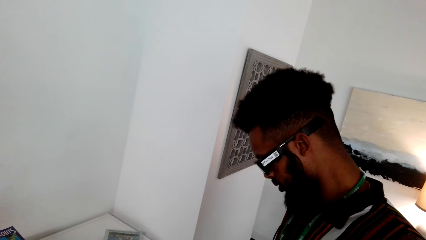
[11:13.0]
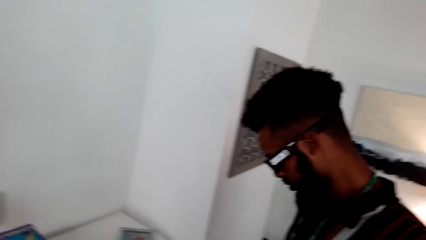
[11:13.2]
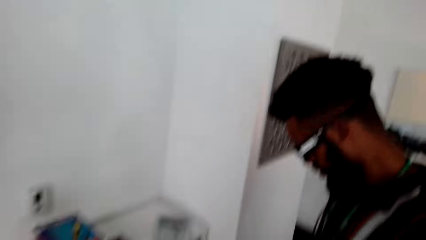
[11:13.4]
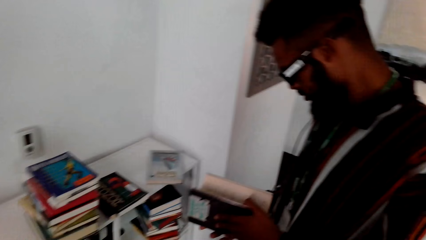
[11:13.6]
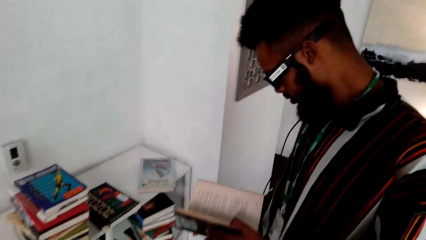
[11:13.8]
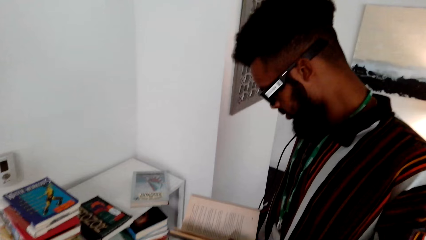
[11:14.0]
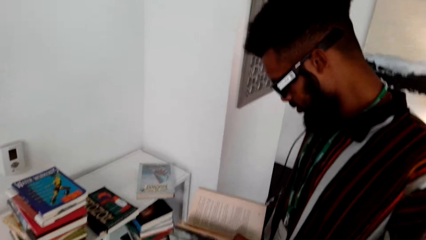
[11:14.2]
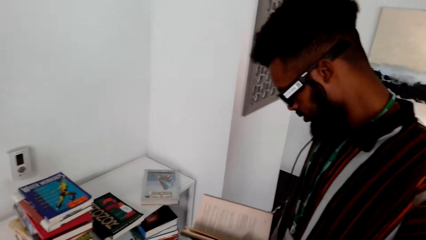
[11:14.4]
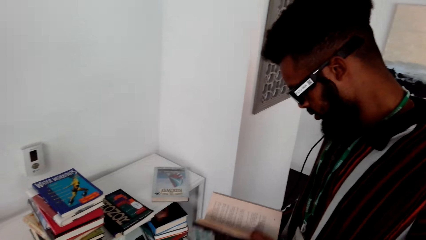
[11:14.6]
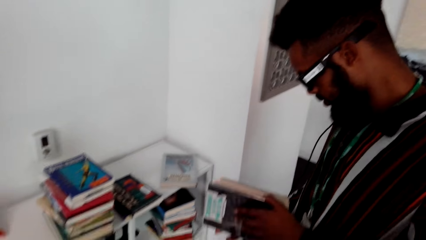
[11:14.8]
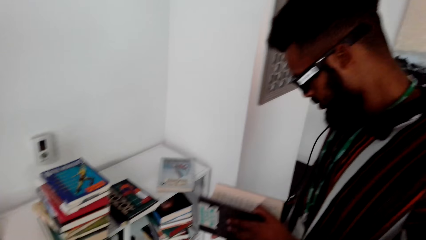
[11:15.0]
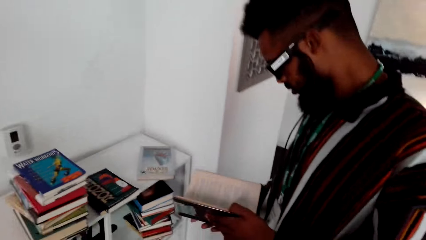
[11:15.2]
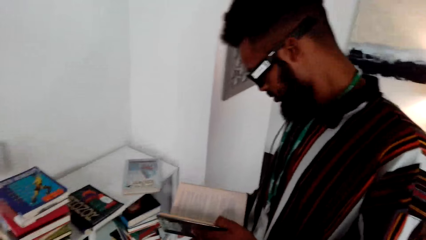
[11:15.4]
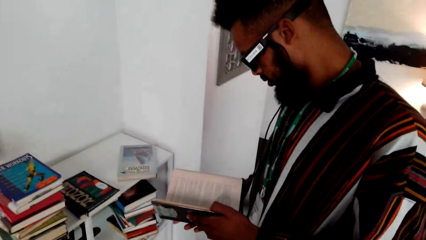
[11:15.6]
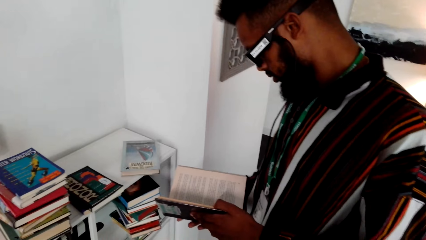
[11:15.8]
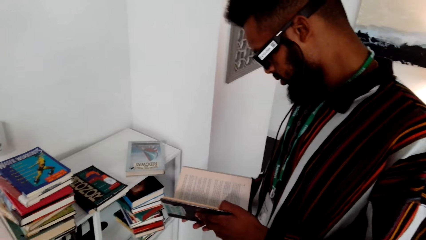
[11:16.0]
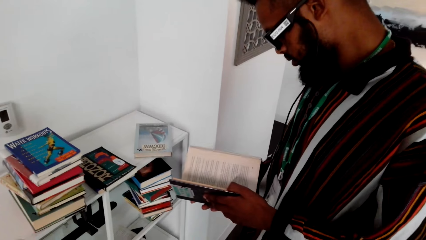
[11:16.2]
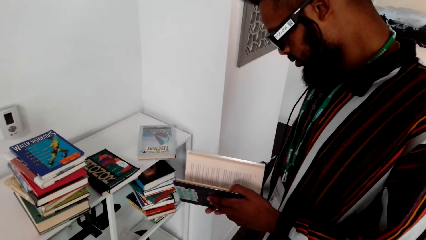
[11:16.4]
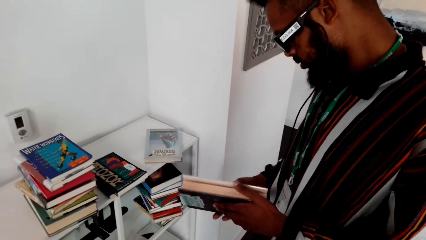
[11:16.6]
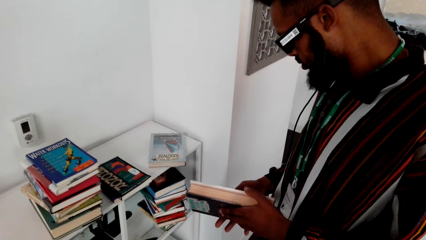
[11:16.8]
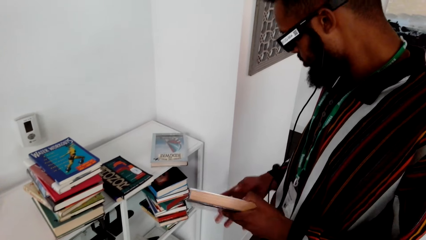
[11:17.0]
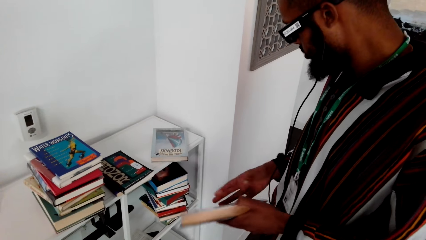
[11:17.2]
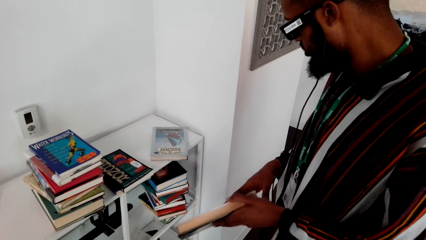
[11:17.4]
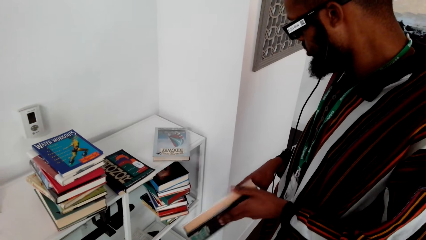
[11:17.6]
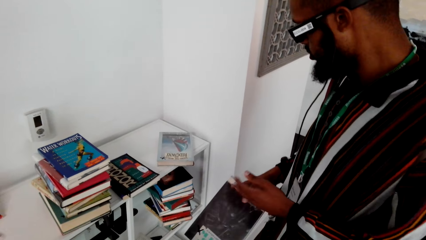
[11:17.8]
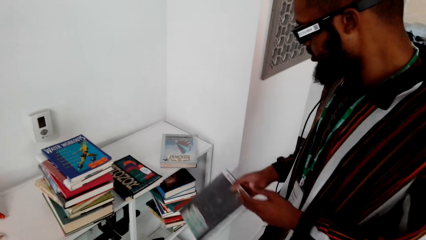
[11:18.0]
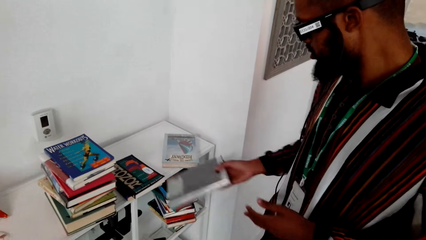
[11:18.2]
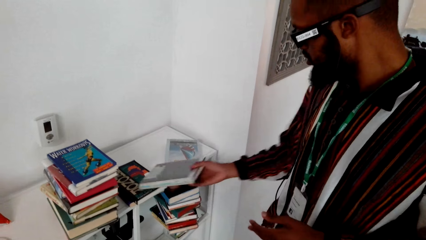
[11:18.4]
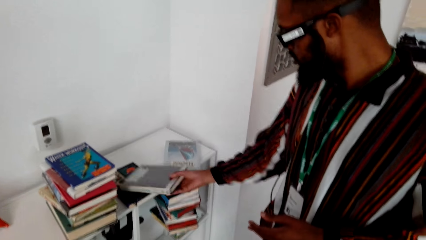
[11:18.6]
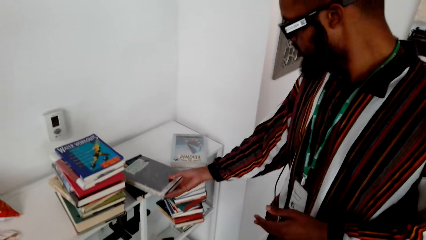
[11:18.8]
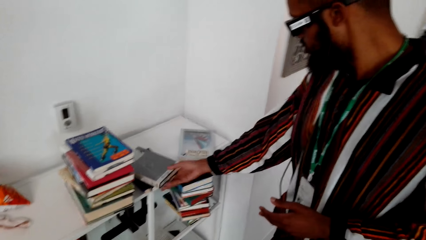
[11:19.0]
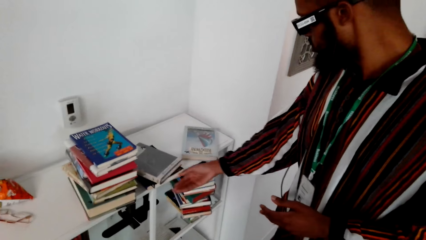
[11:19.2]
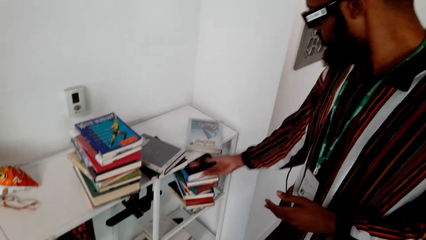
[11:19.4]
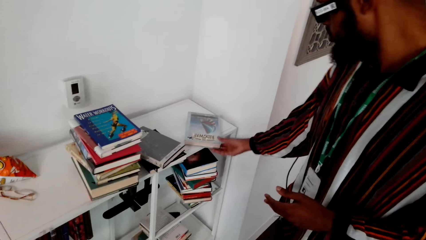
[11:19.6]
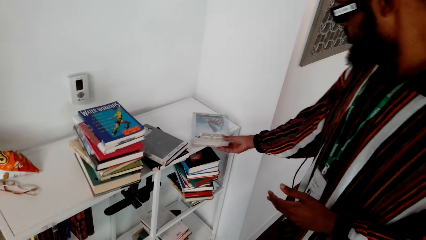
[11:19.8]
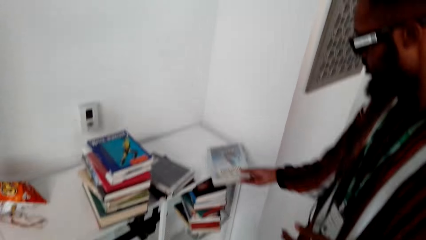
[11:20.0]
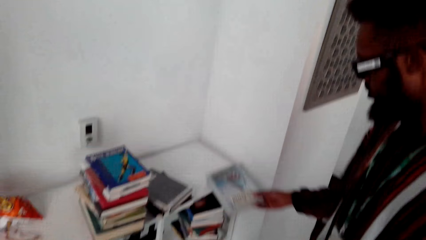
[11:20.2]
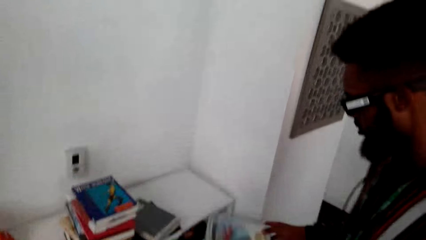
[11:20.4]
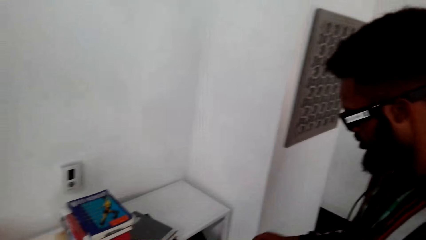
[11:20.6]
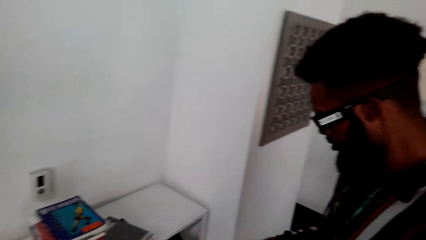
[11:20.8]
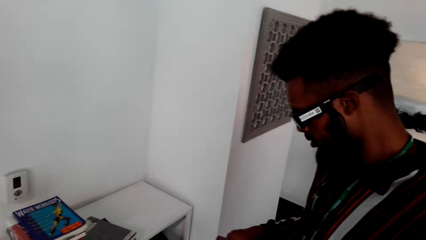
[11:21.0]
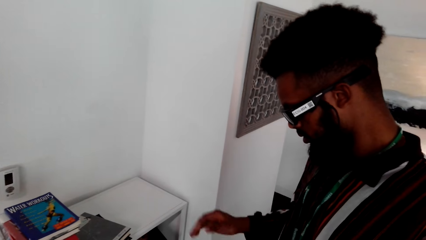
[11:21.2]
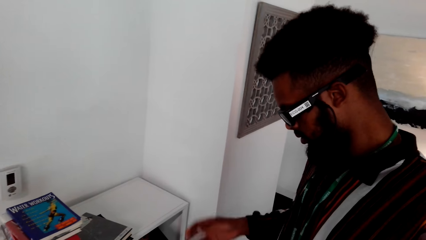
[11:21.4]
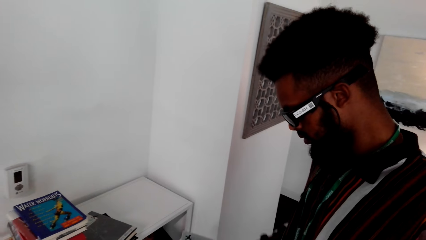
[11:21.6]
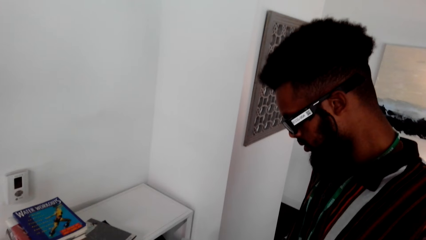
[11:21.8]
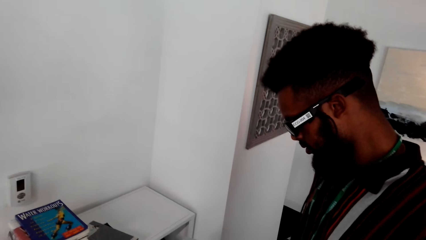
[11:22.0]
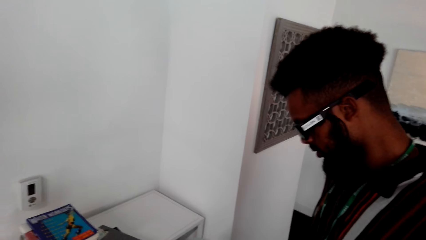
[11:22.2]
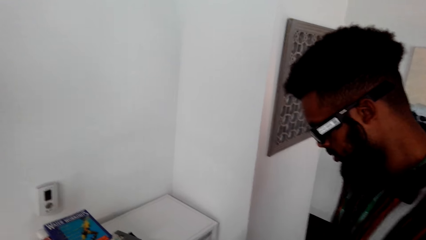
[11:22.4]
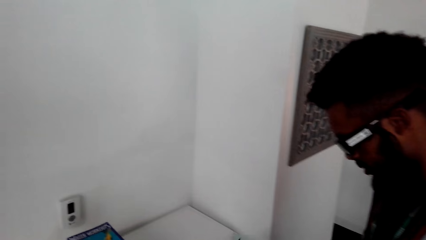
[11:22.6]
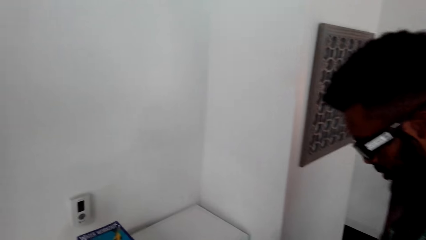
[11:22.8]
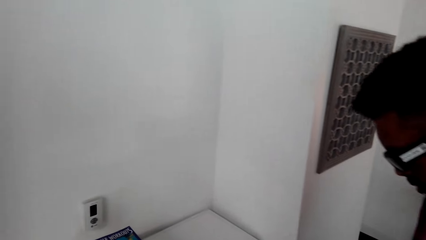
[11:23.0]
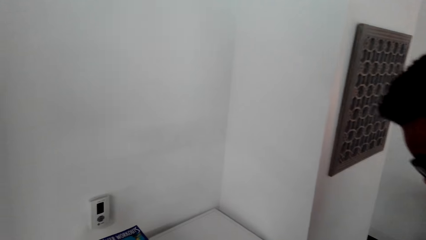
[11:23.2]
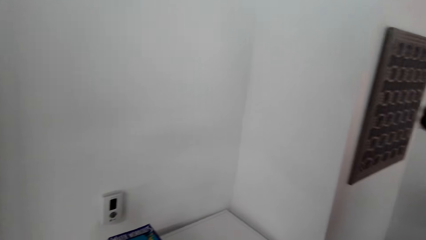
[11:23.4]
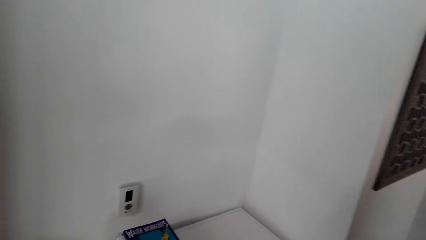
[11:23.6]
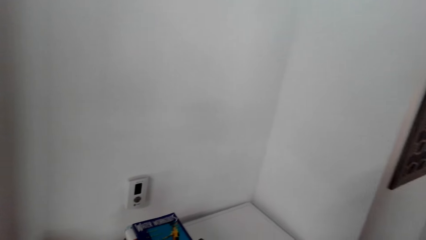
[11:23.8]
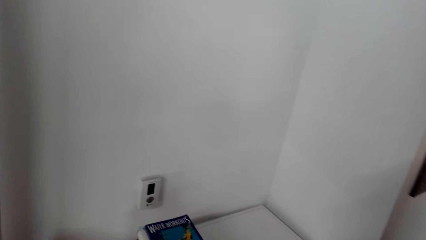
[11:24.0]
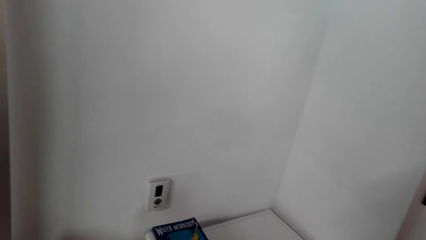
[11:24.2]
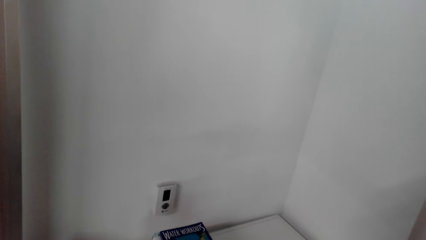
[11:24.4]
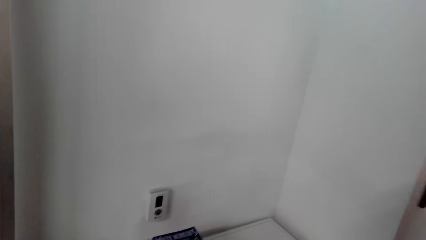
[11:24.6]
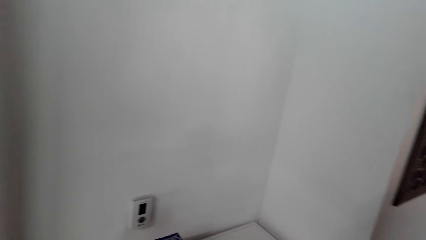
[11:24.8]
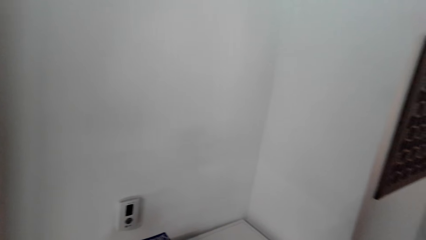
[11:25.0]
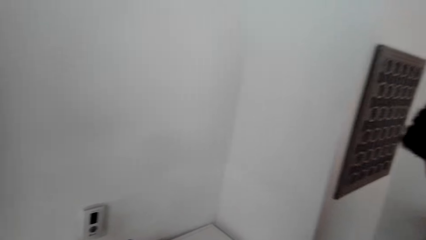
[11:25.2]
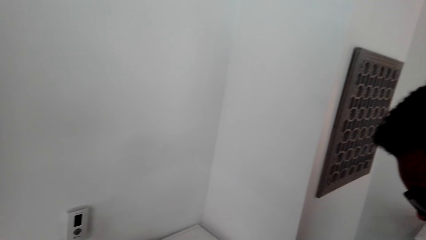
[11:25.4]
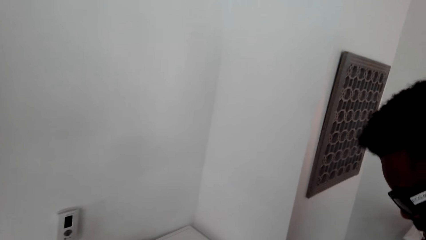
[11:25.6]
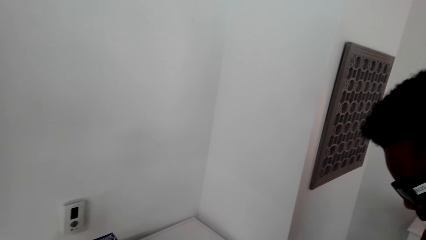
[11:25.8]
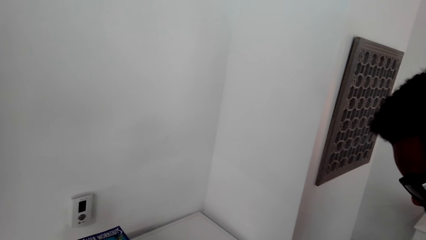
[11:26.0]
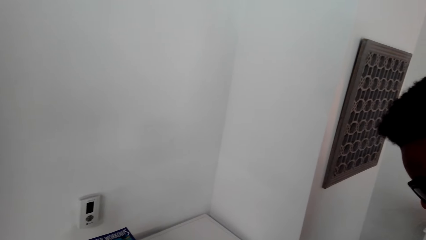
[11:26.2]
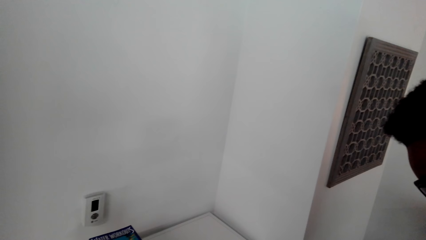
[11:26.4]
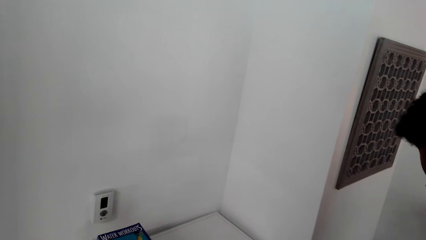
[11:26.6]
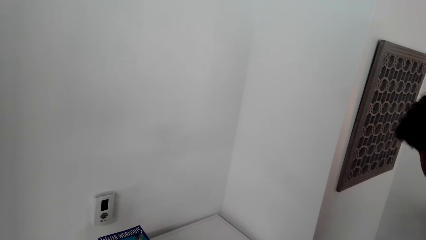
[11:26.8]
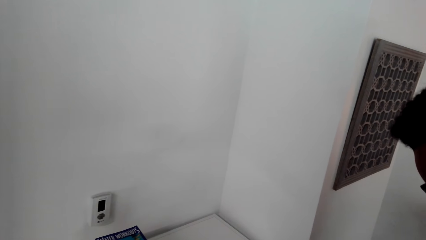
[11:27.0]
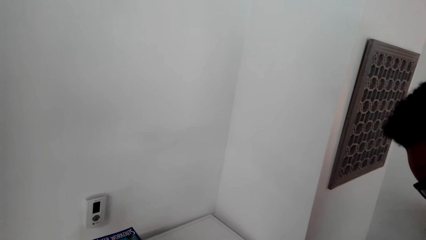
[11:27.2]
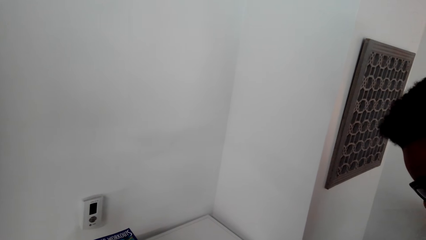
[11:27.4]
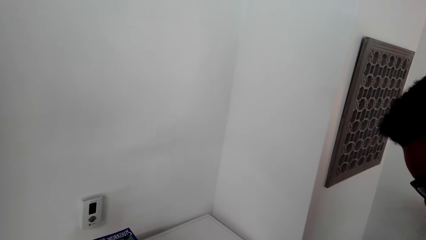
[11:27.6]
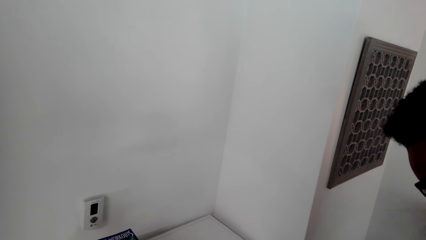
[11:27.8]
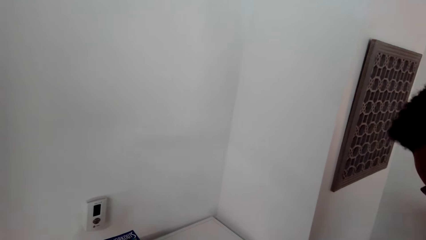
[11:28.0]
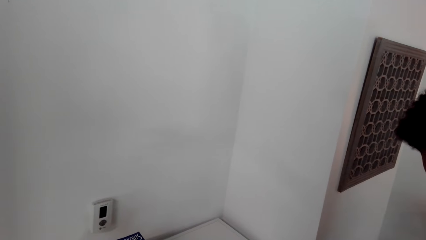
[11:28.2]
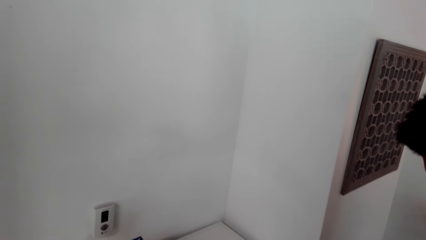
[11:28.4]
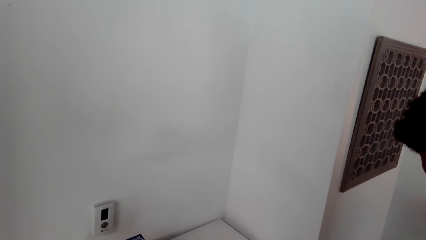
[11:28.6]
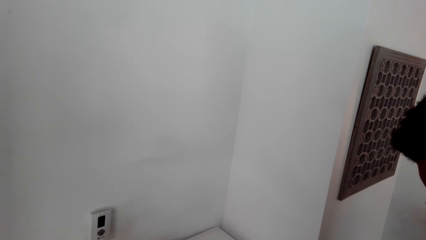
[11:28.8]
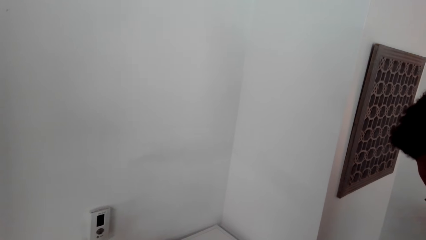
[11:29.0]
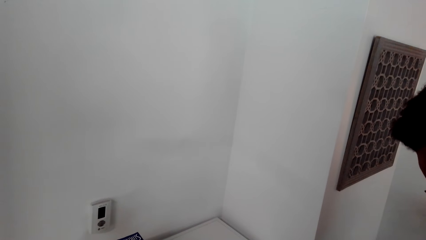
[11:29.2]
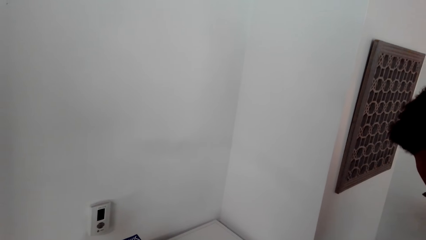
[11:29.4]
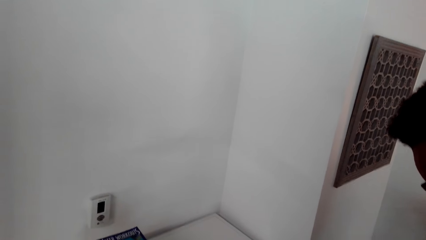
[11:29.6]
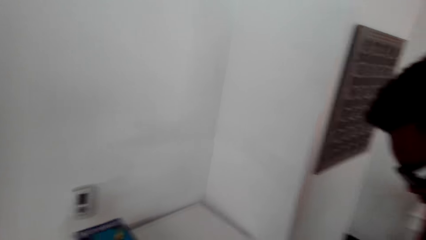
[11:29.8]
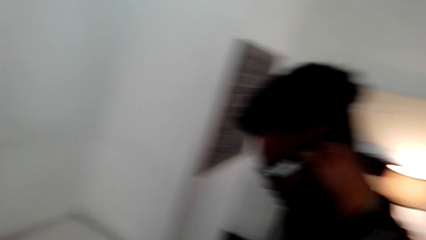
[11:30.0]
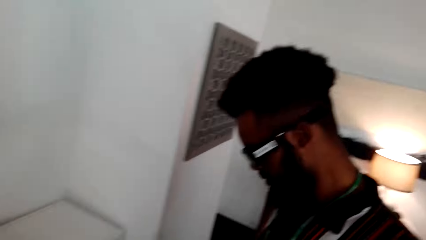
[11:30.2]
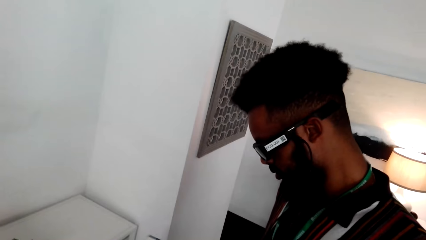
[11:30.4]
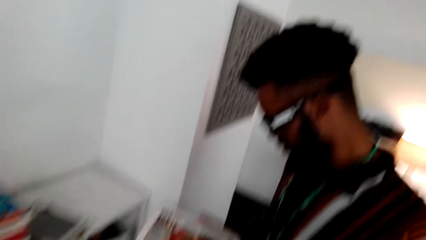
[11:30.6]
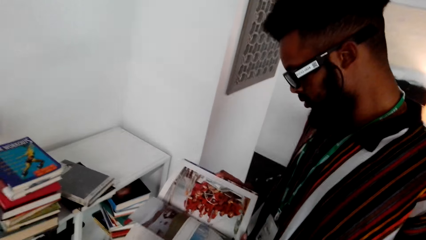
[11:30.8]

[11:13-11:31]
A man picks up a book. The man touches the book, reads the book, closes the book, drops the book and picks up the book. The camera wearer speaks. They watch the background.
